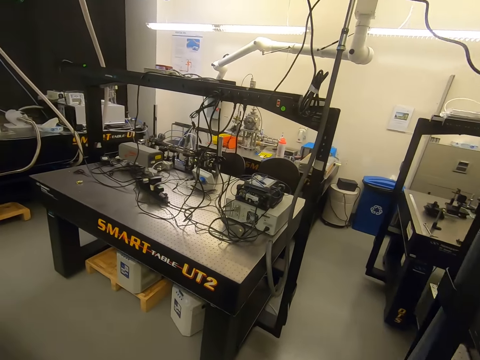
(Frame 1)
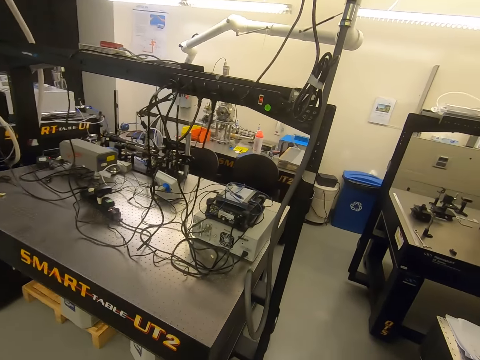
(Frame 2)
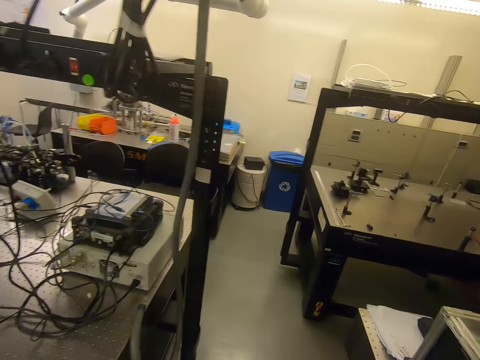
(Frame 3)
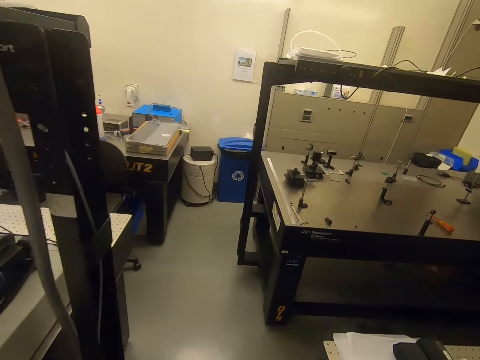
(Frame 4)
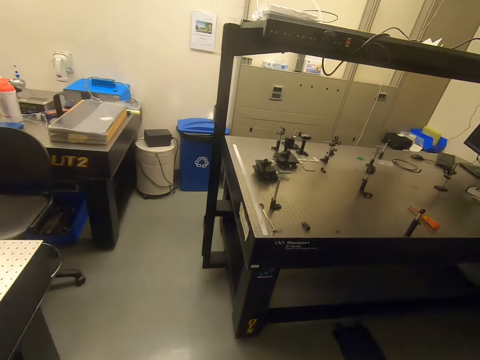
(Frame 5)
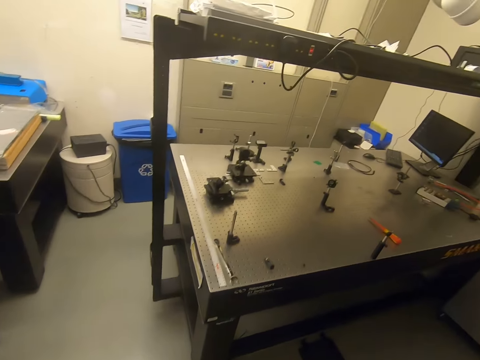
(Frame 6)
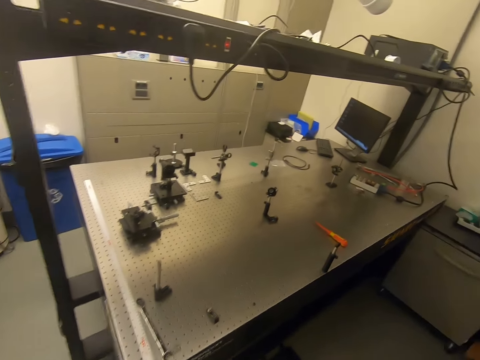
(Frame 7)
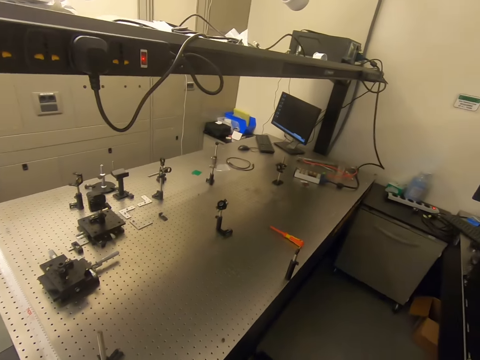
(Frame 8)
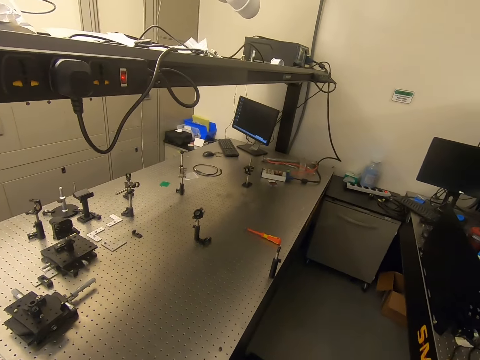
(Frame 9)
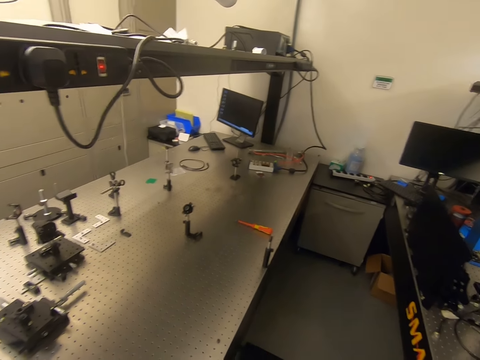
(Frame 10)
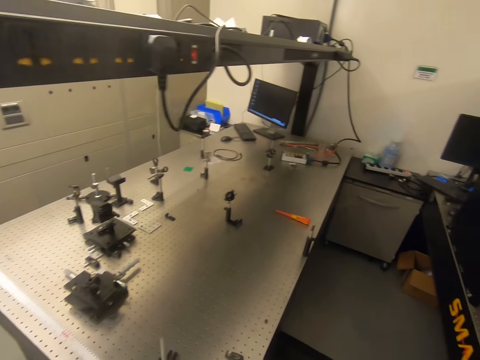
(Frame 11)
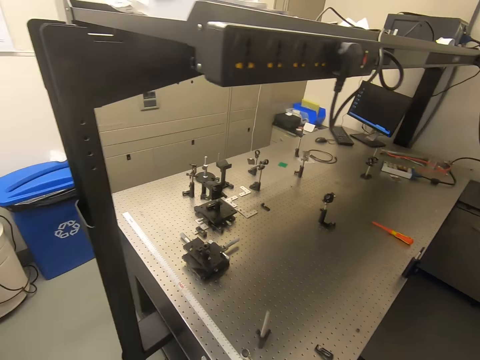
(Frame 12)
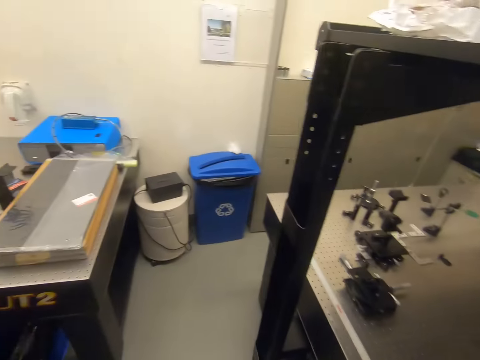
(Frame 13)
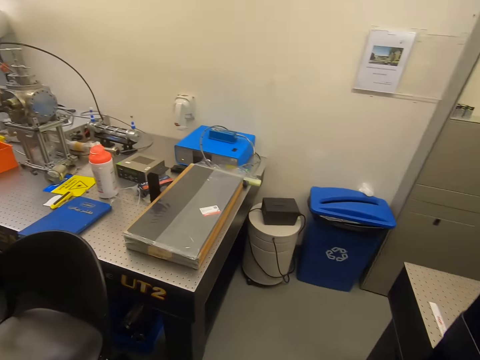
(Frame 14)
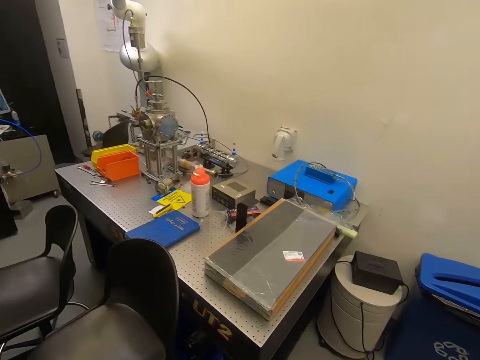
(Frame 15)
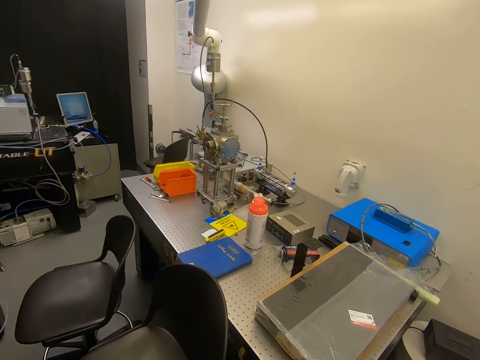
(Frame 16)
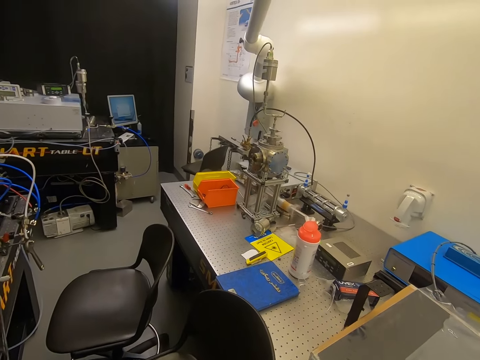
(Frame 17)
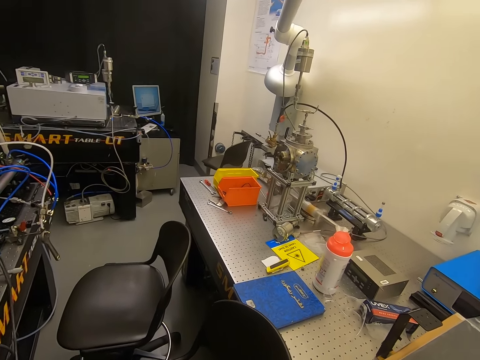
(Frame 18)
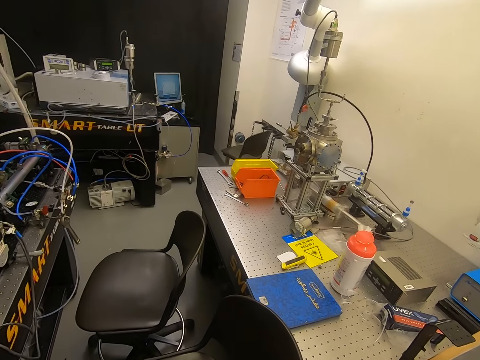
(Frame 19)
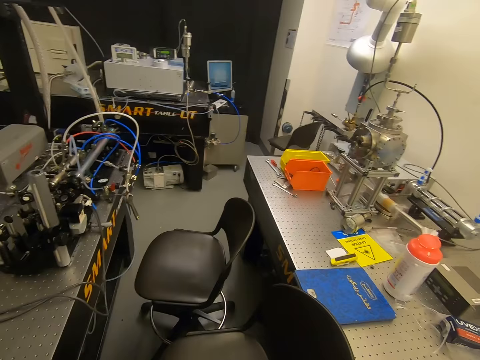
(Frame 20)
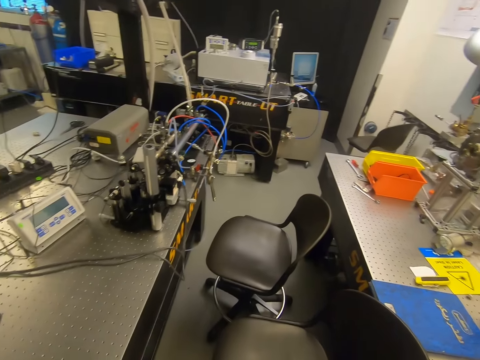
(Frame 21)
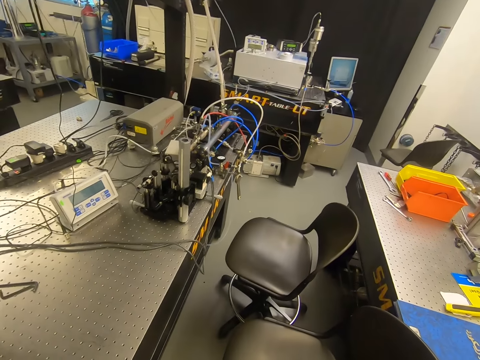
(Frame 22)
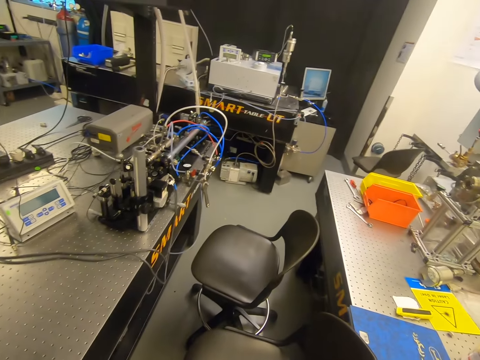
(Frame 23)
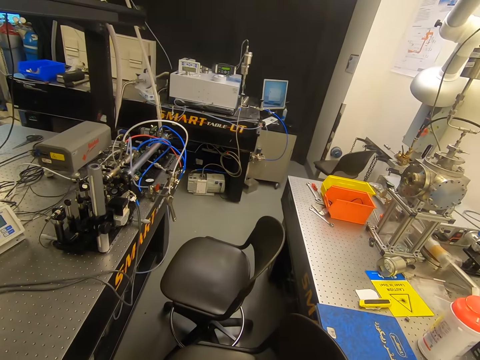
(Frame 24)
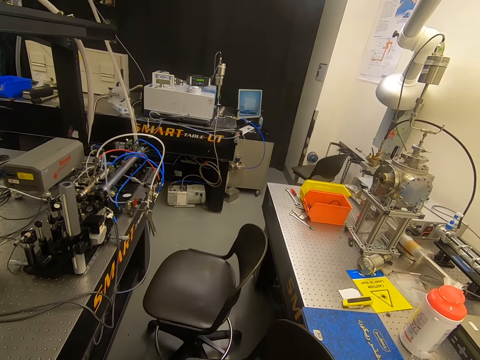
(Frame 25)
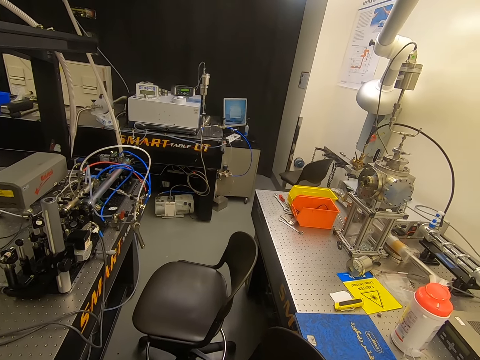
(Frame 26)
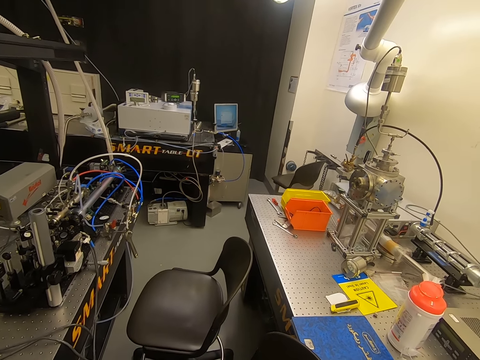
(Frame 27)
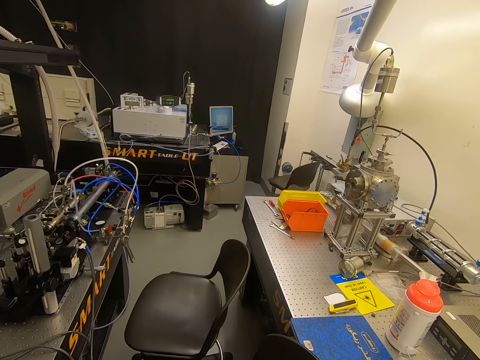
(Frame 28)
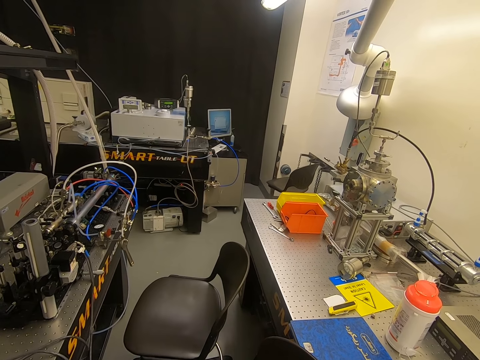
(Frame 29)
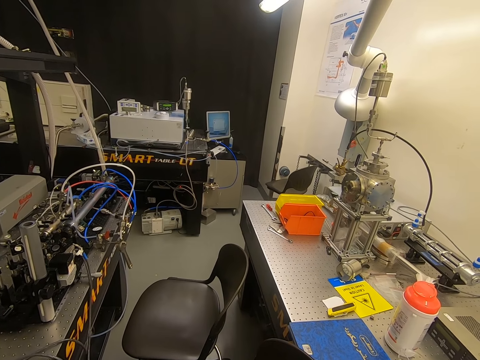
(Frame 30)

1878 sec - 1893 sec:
The camera wearer looks at the phone. They look around.

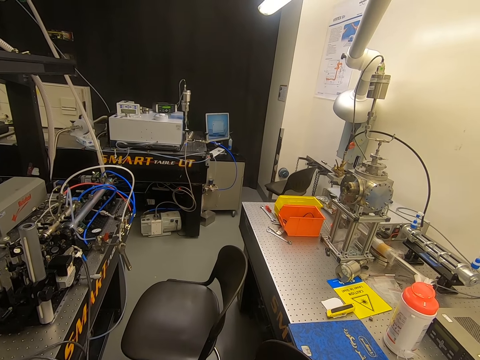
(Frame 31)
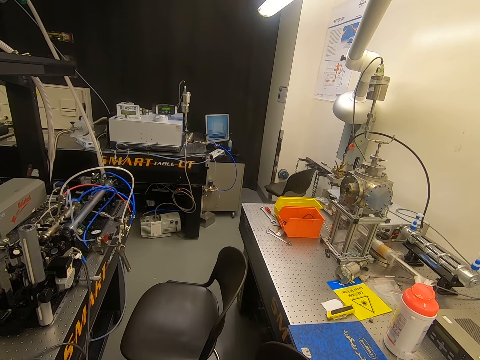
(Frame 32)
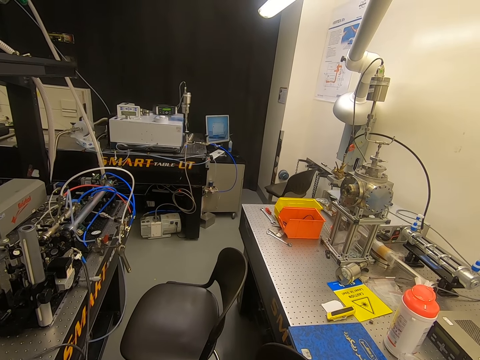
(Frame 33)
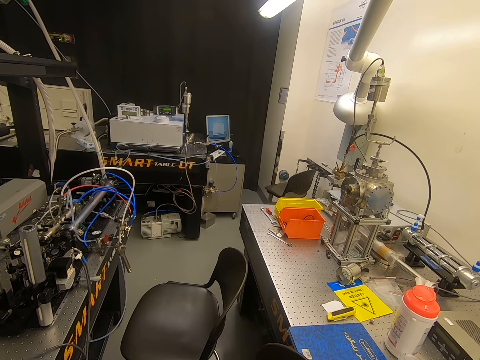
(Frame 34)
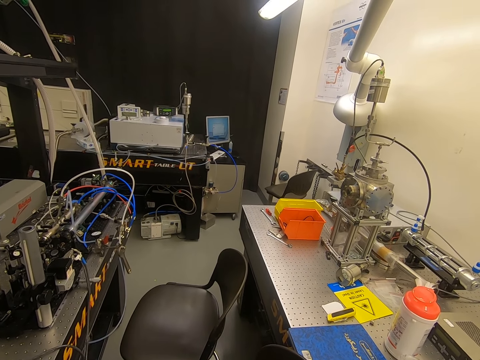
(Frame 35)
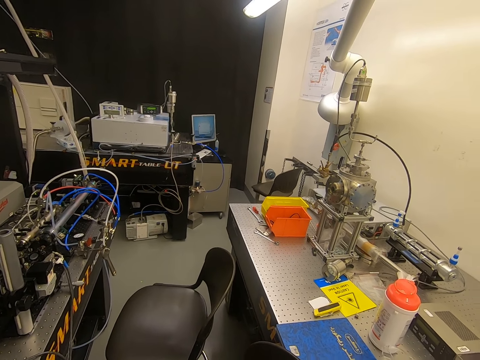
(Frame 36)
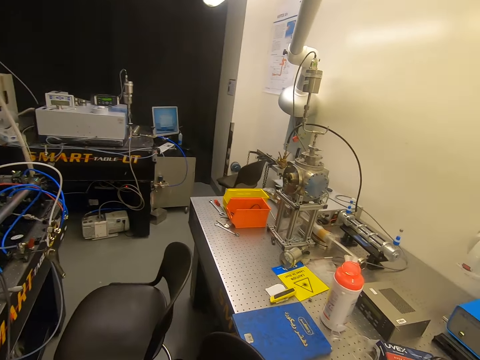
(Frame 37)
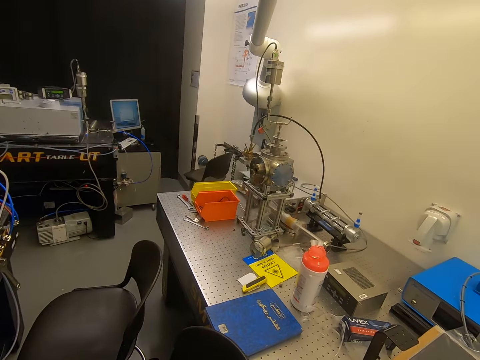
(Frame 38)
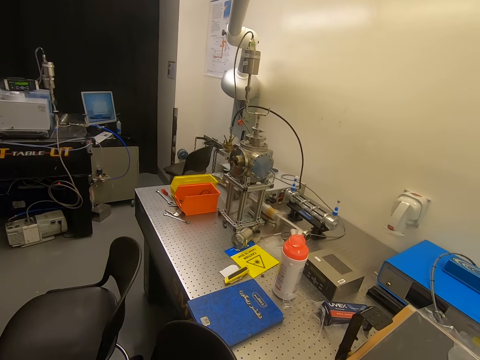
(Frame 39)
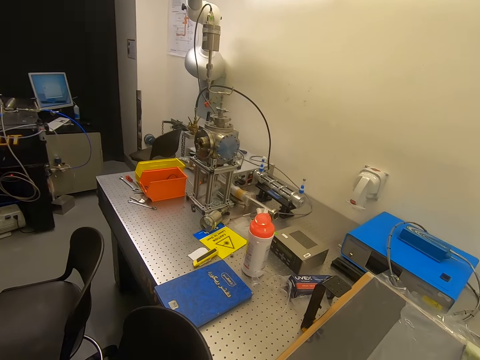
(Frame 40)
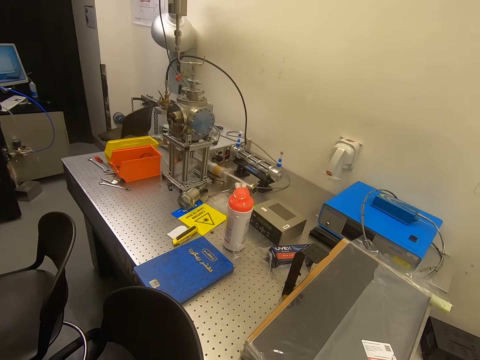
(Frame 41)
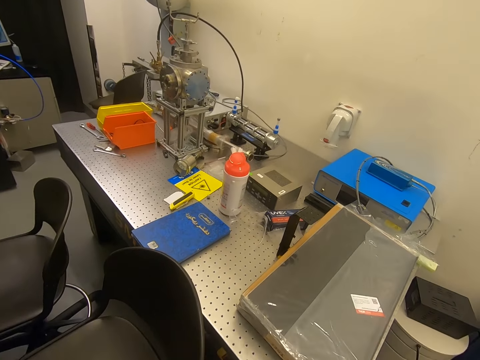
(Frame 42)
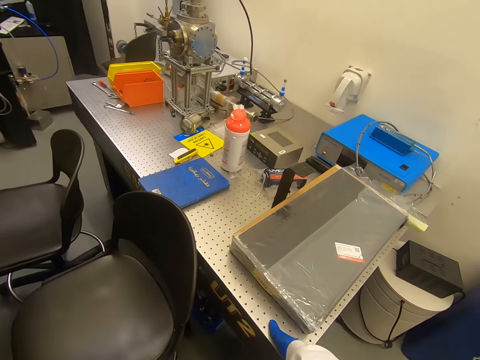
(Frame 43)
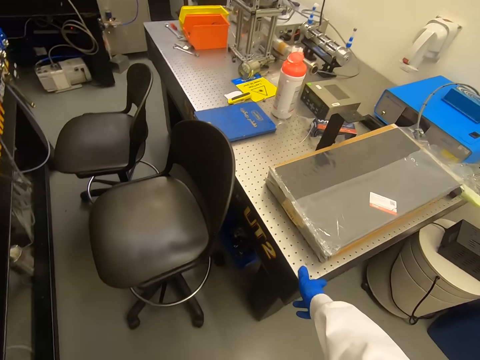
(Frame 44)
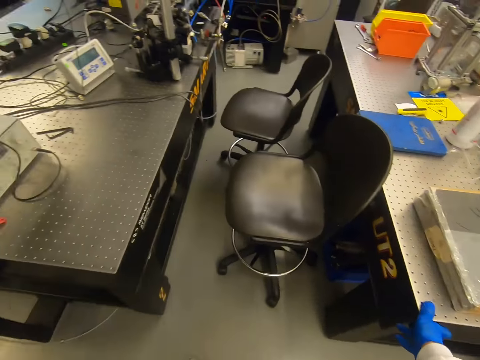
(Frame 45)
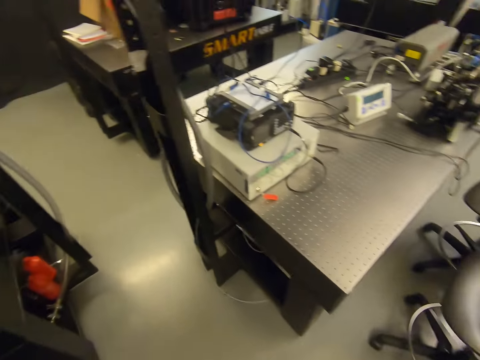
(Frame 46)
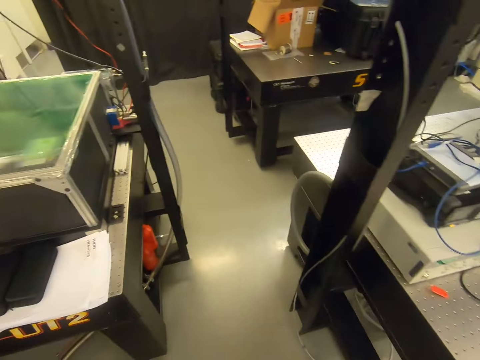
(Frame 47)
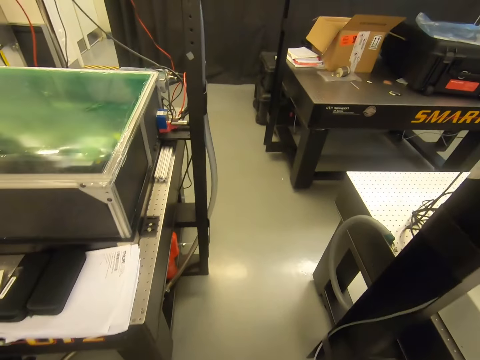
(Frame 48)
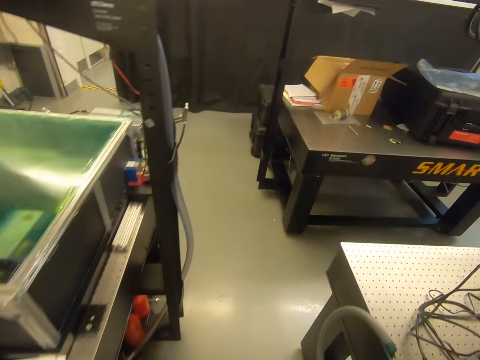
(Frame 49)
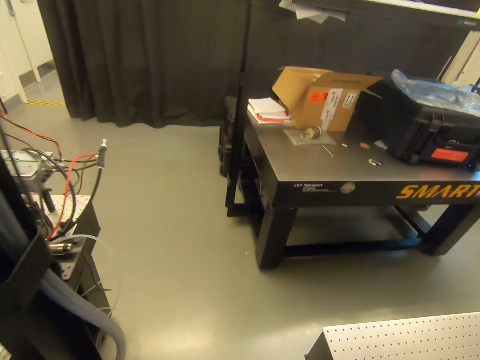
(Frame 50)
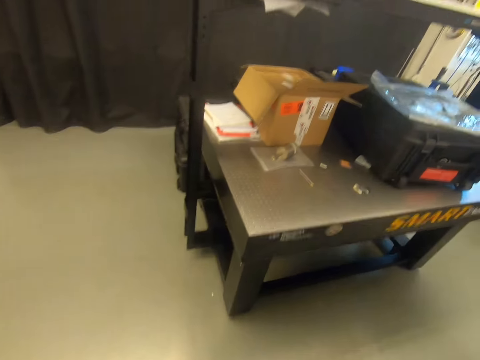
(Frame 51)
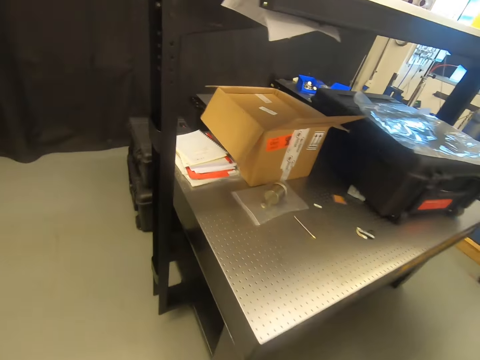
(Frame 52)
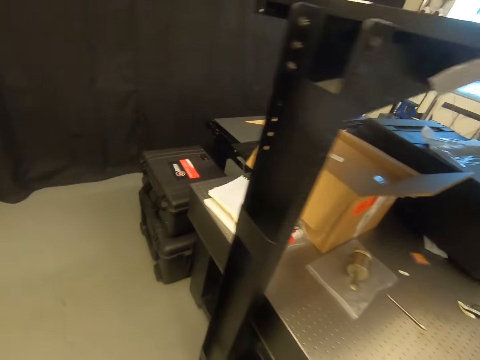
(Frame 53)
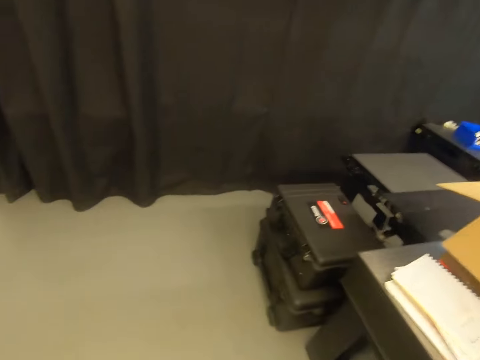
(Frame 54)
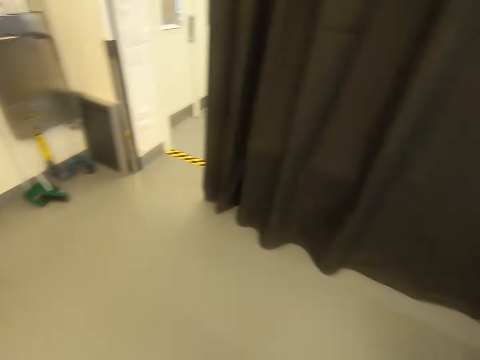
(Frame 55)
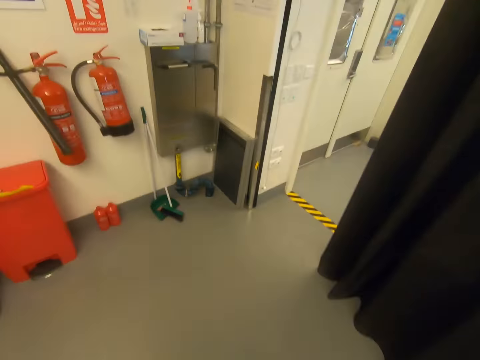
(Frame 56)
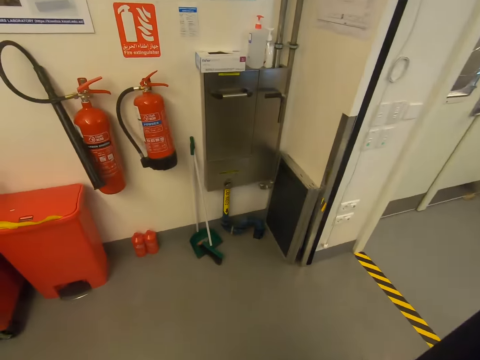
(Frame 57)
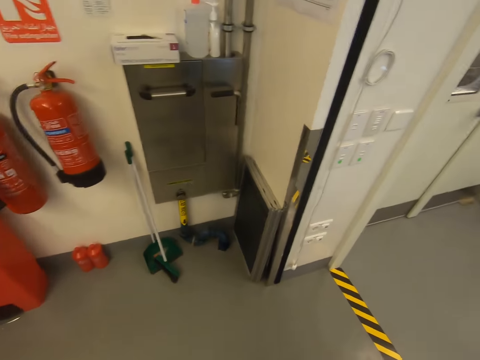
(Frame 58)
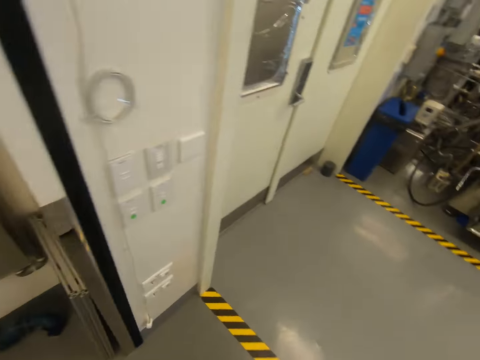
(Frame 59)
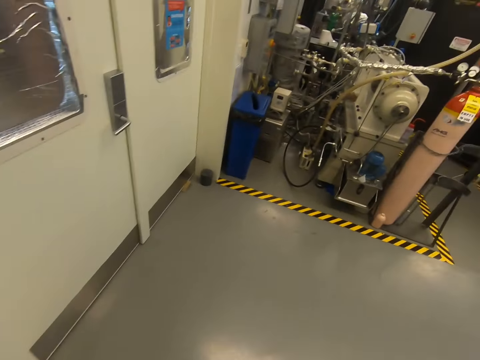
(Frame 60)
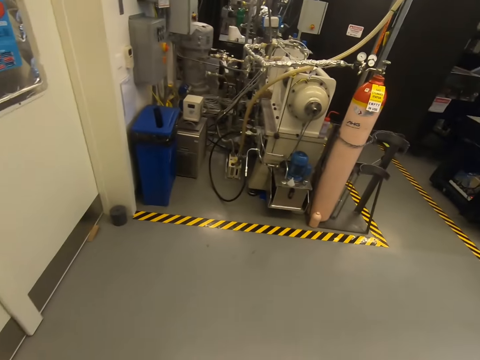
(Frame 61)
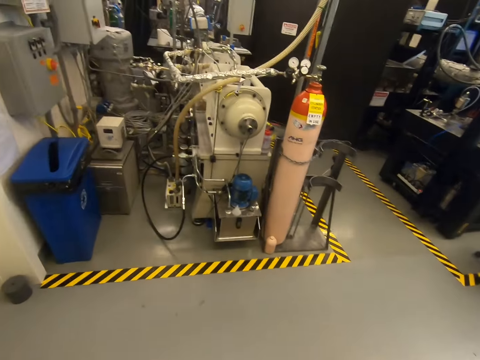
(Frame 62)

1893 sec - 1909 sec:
The camera wearer looks around.
